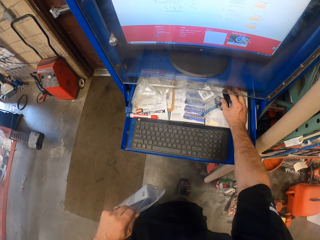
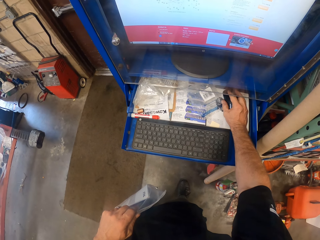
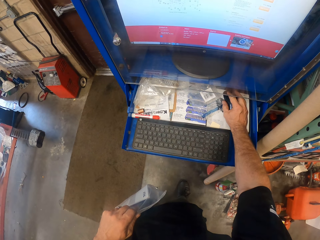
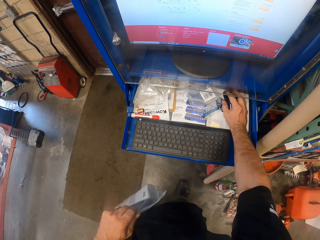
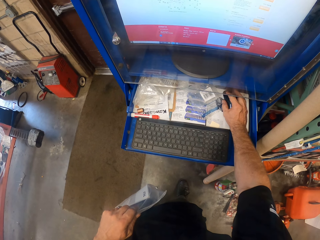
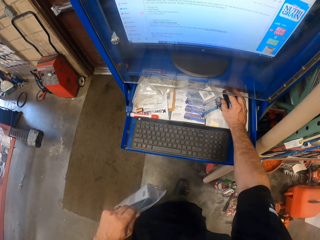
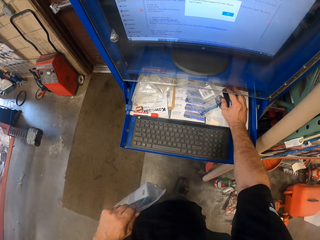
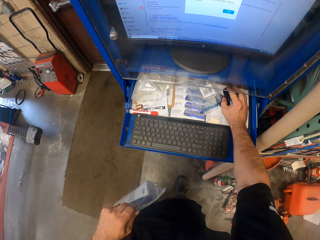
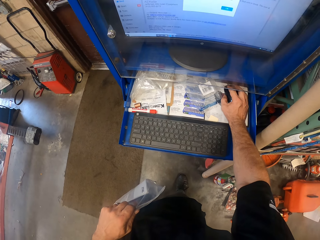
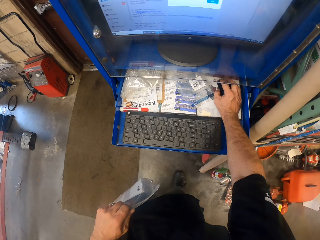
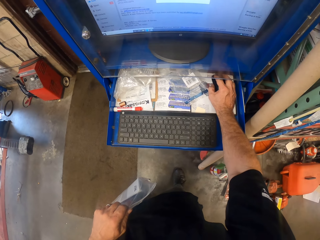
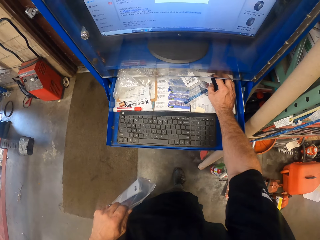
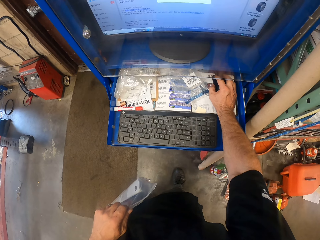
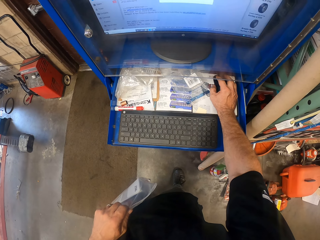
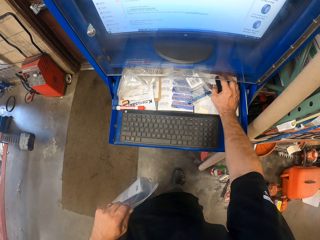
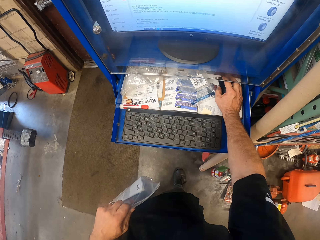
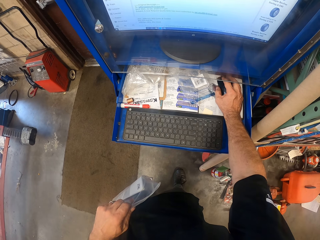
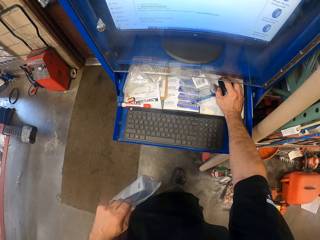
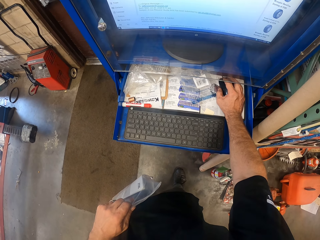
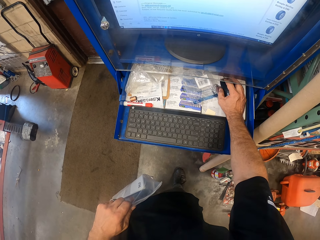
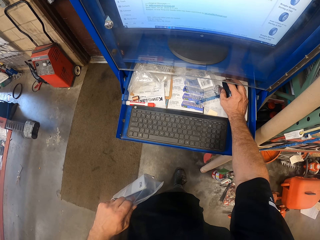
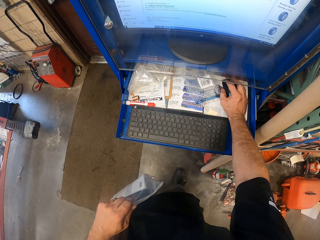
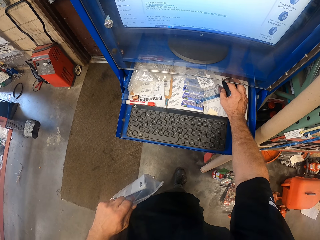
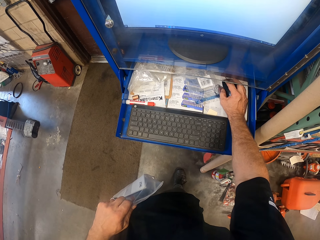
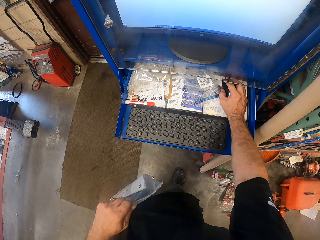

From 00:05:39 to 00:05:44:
The camera wearer operates the computer.

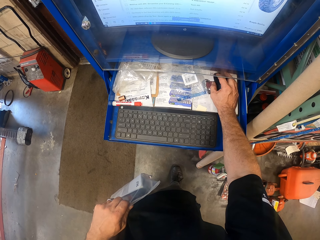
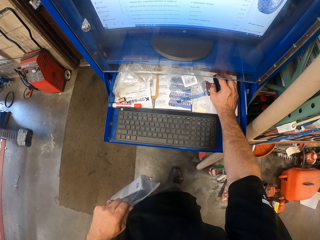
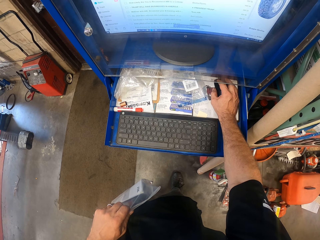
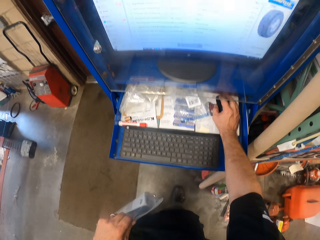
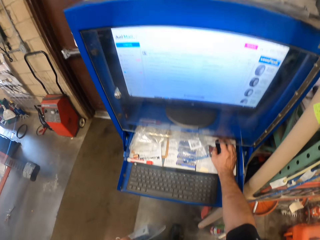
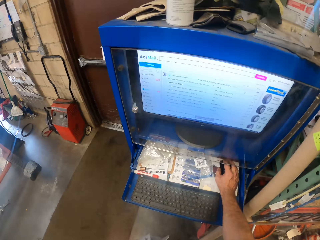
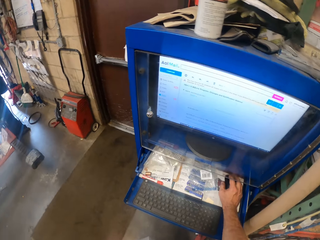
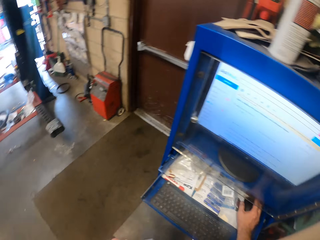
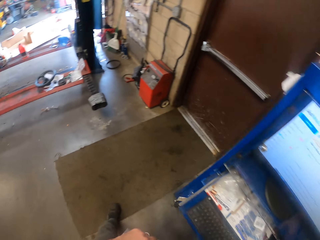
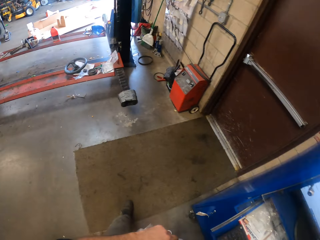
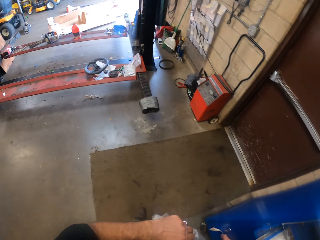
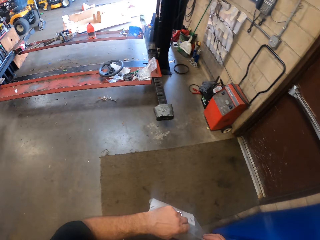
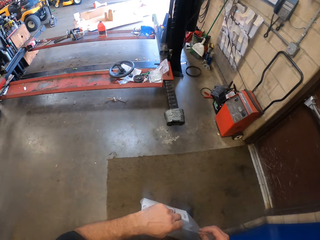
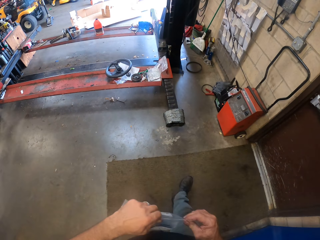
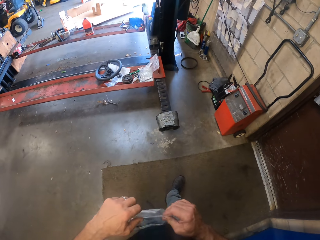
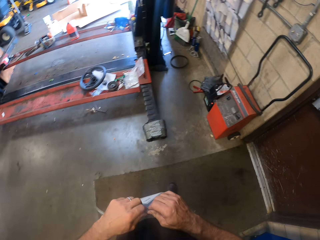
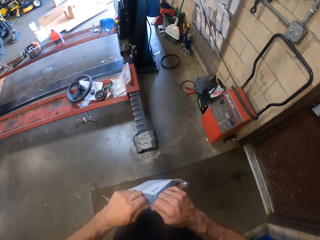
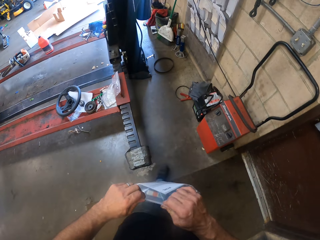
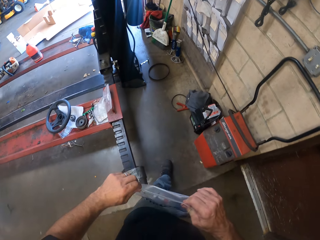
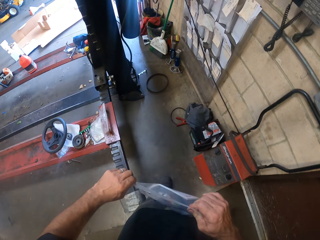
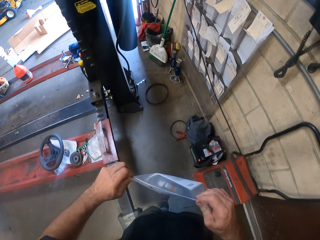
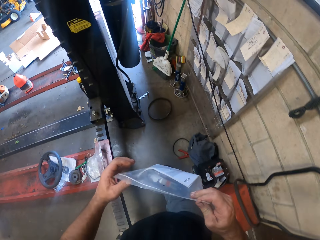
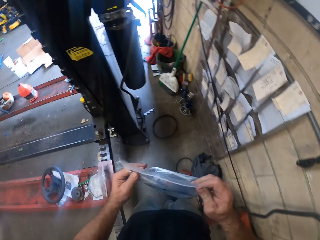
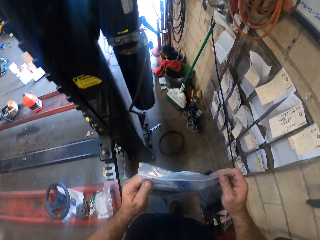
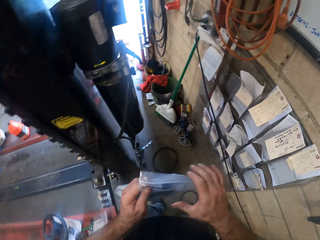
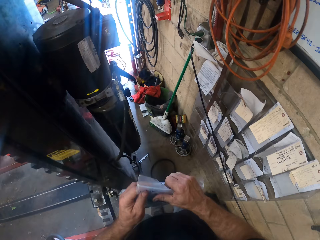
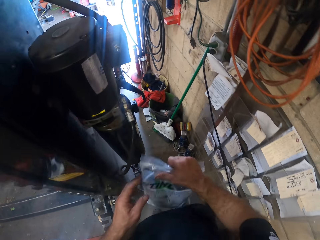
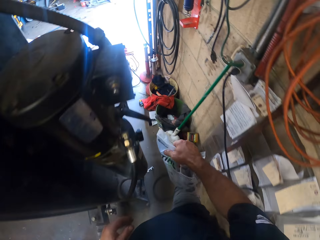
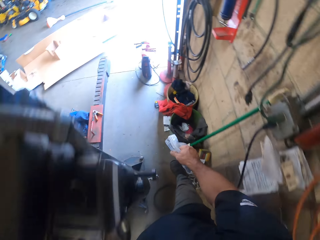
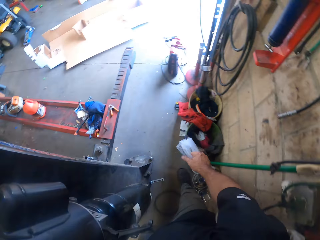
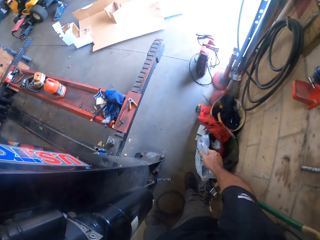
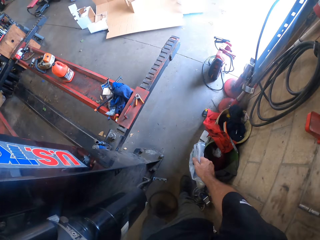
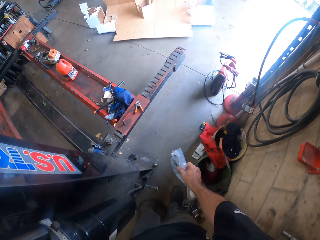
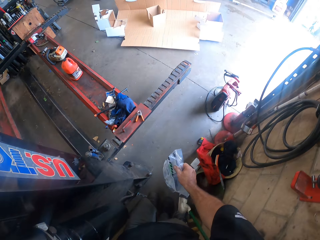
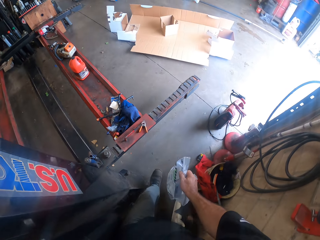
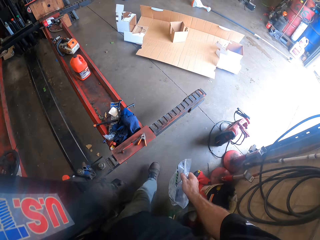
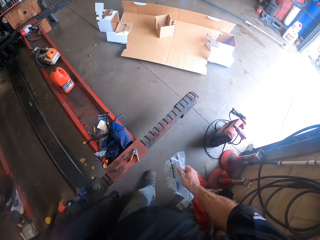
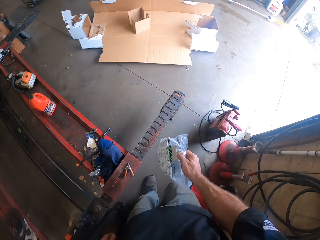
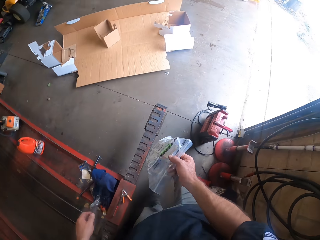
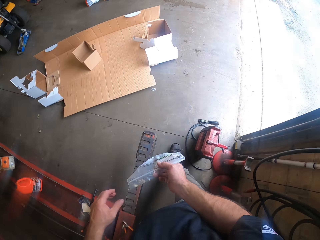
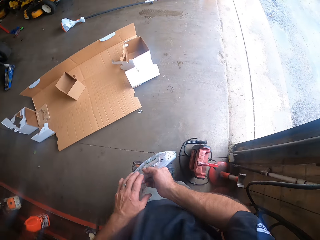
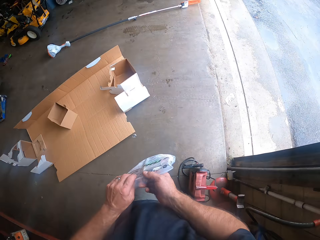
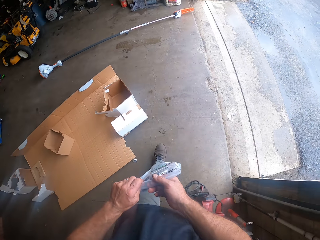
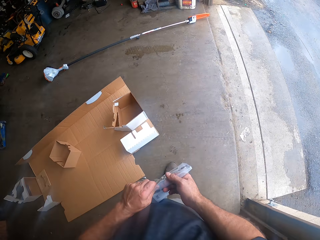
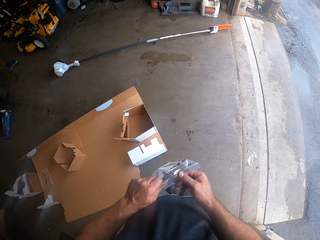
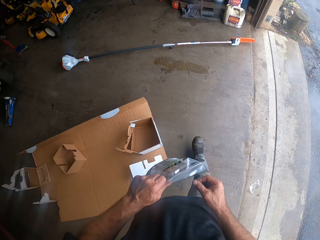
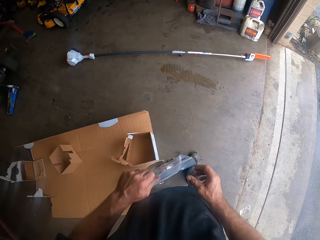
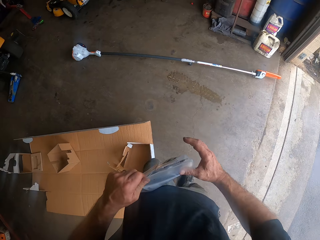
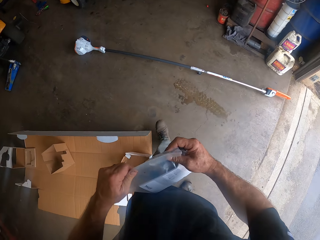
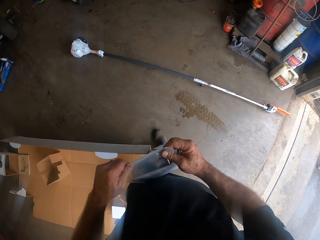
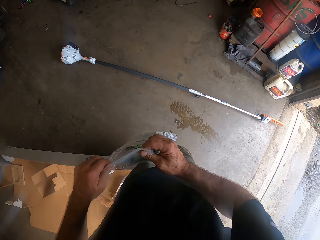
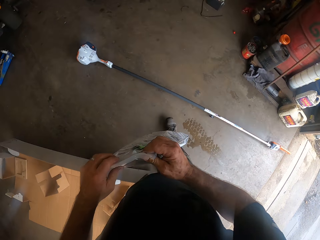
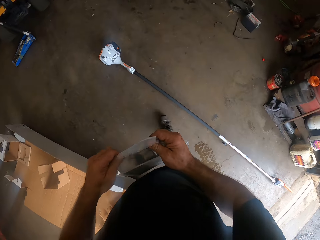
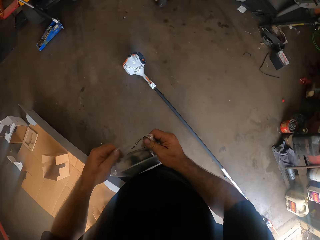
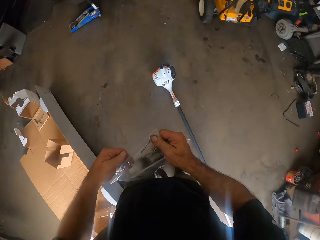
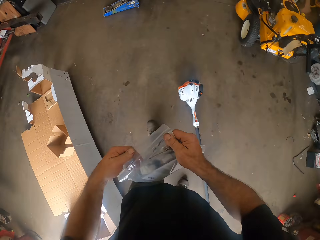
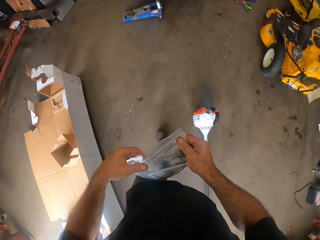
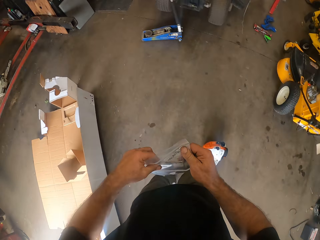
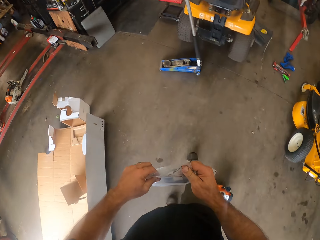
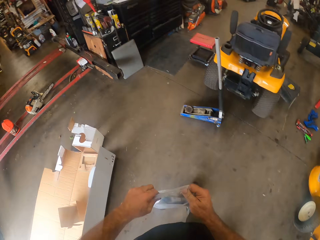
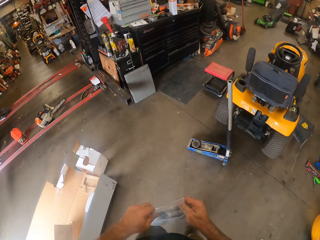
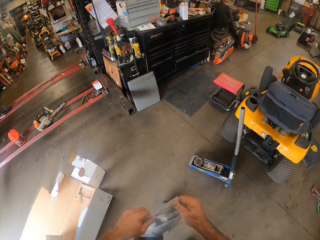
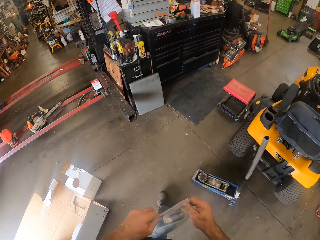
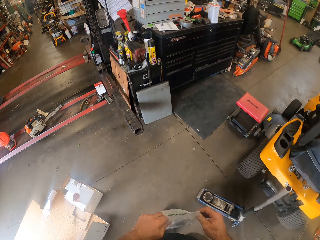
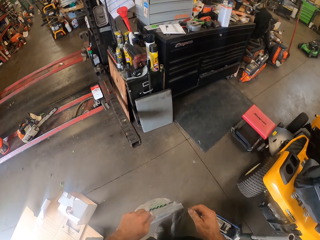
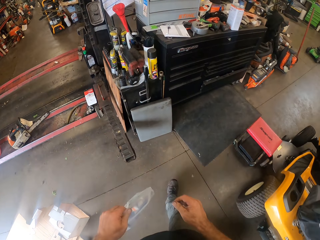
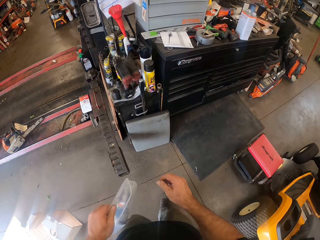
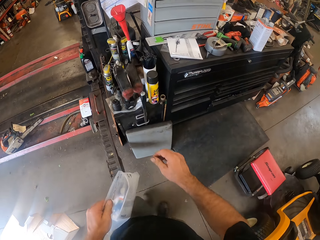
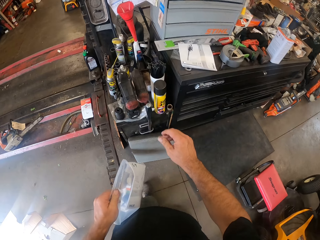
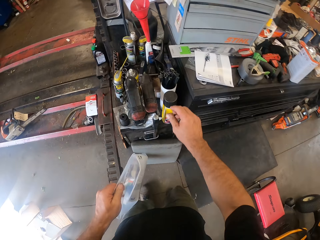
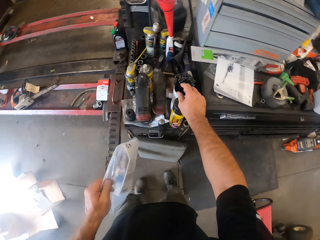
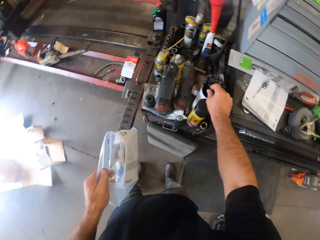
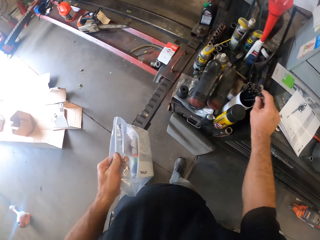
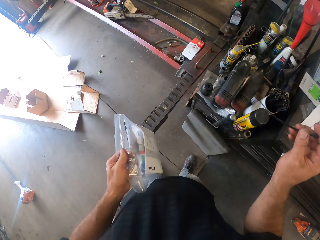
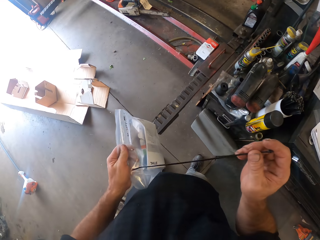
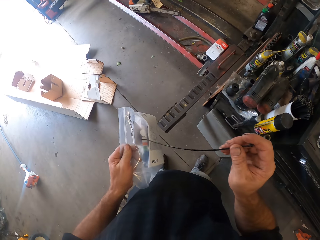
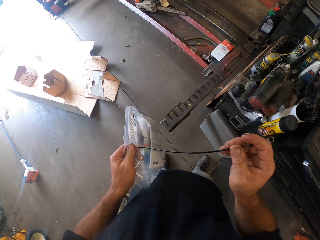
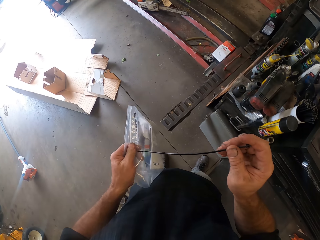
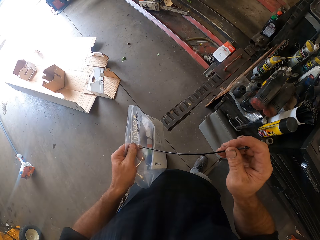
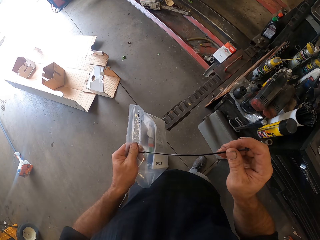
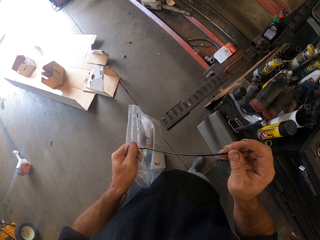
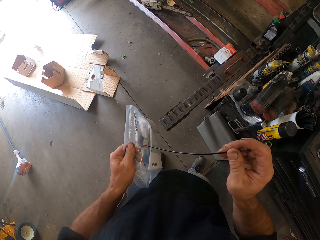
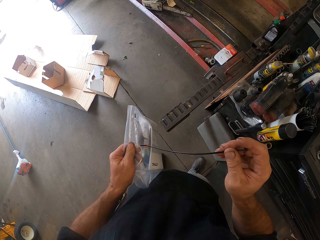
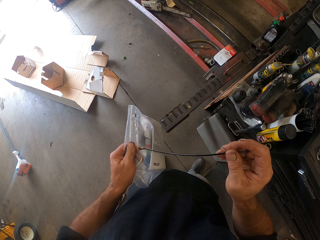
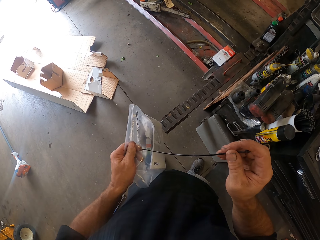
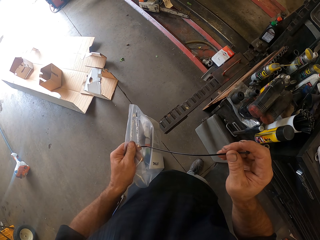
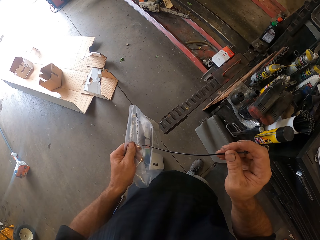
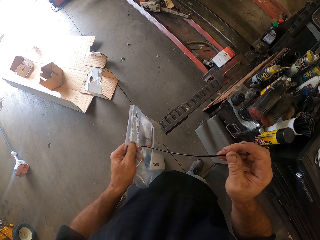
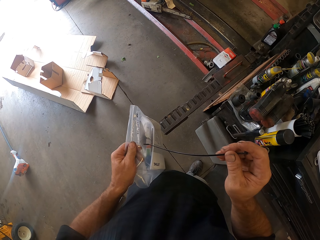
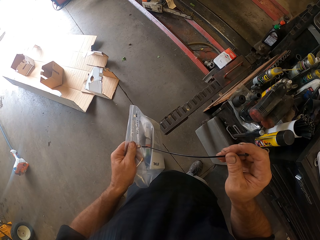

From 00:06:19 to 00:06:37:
The camera wearer walks towards a shelf. He walks around the room. He tightens the sealed sachet with his hands. He passes the sealed sachet from his left hand to his right hand. He passes the sealed sachet from his right hand to his left hand. He holds the sealed sachet with both hands. He picks up a flexible rope from a container on the shelf with his right hand. He inserts the flexible rope through the sealed sachet with his right hand.
